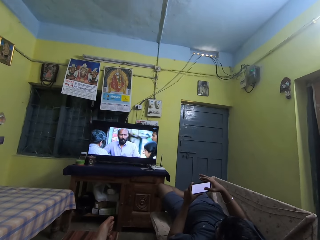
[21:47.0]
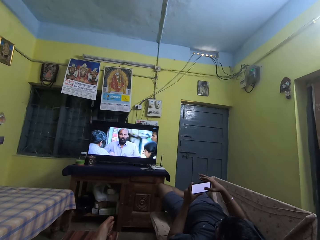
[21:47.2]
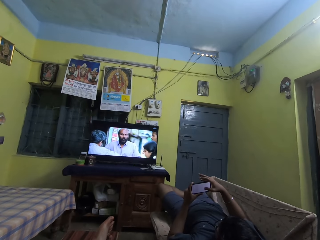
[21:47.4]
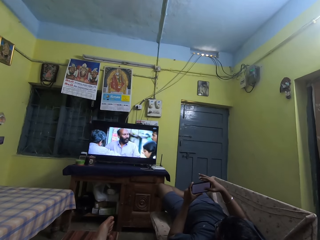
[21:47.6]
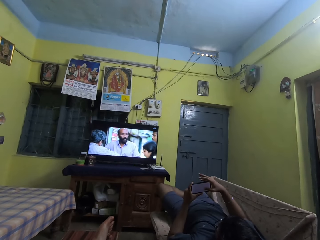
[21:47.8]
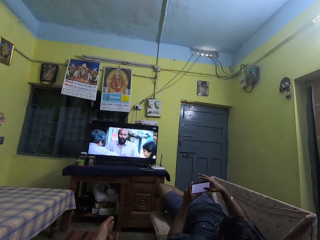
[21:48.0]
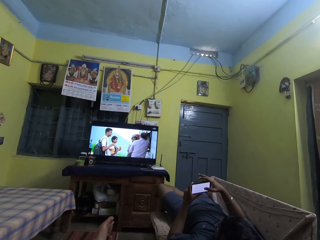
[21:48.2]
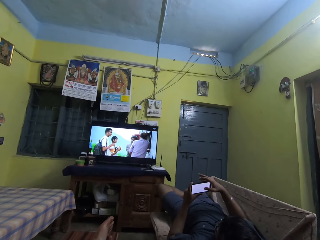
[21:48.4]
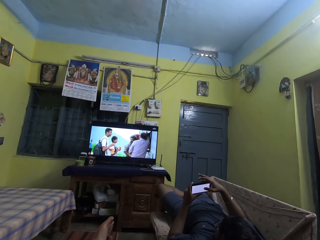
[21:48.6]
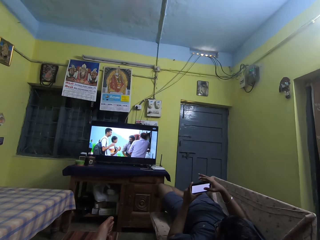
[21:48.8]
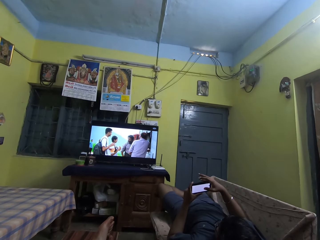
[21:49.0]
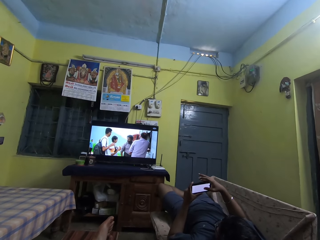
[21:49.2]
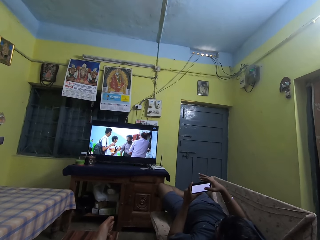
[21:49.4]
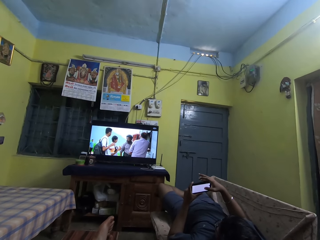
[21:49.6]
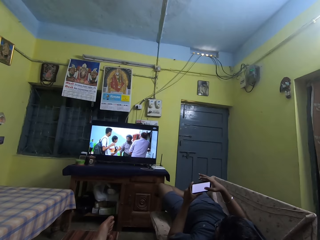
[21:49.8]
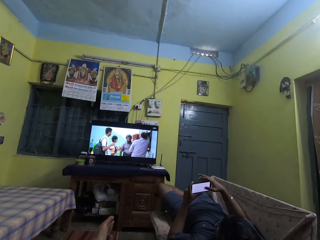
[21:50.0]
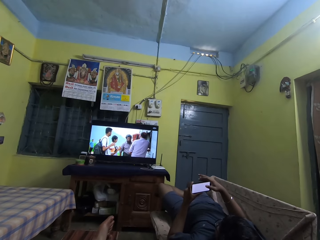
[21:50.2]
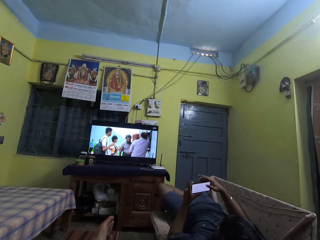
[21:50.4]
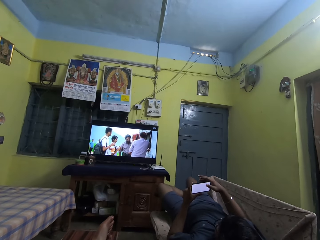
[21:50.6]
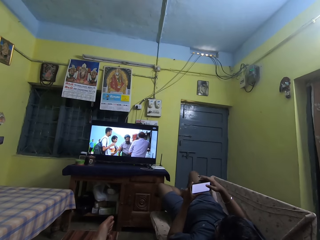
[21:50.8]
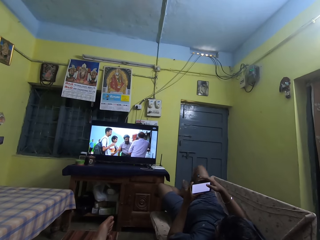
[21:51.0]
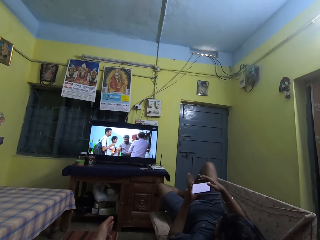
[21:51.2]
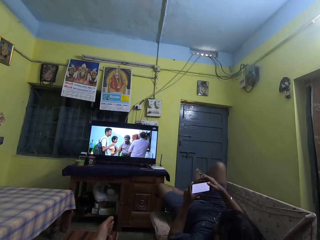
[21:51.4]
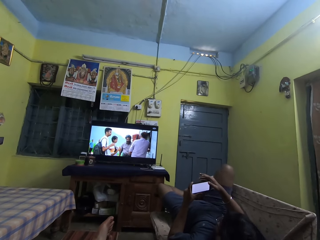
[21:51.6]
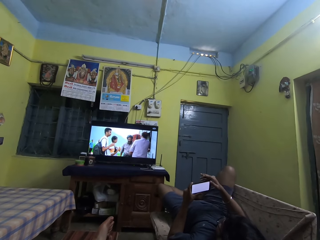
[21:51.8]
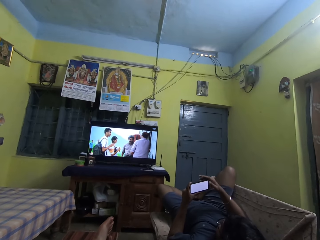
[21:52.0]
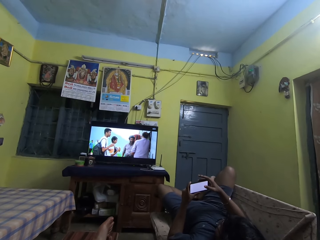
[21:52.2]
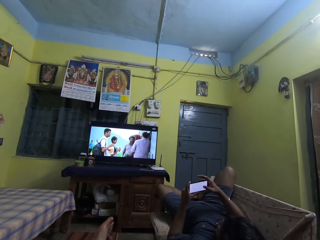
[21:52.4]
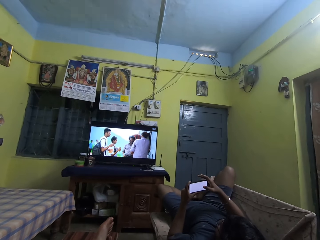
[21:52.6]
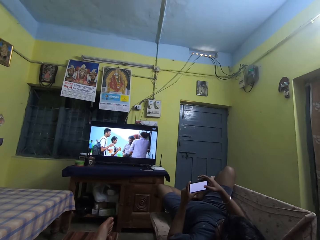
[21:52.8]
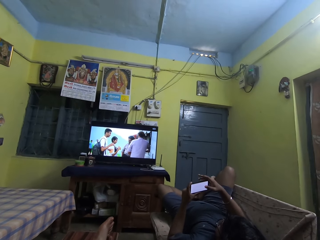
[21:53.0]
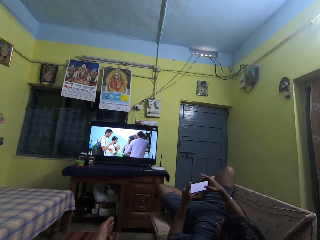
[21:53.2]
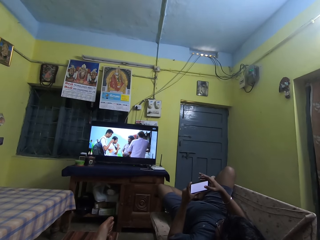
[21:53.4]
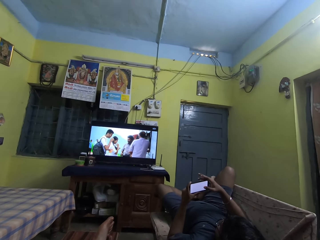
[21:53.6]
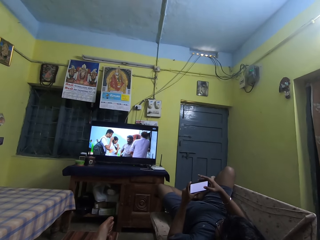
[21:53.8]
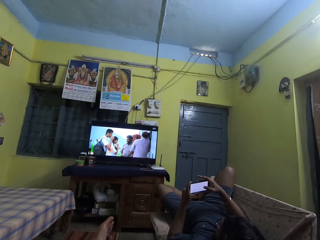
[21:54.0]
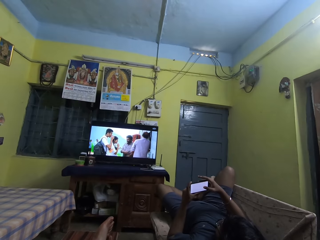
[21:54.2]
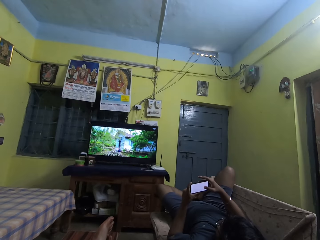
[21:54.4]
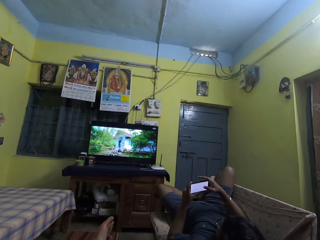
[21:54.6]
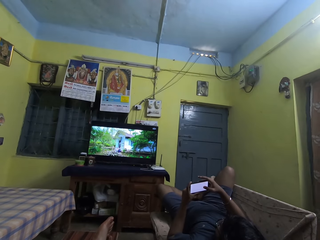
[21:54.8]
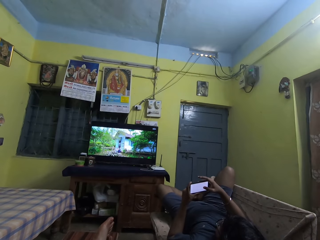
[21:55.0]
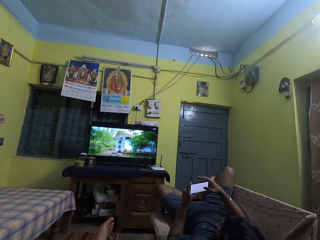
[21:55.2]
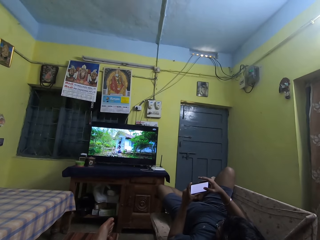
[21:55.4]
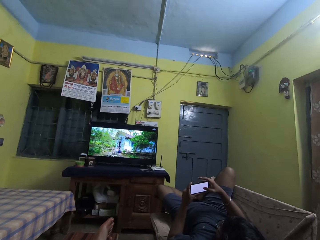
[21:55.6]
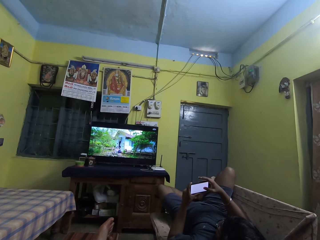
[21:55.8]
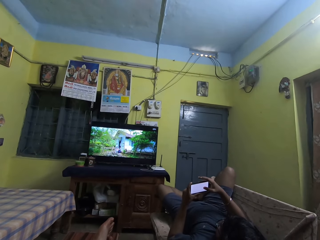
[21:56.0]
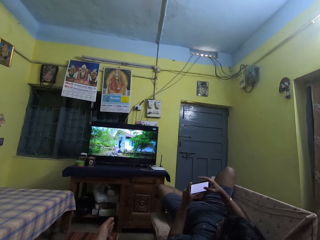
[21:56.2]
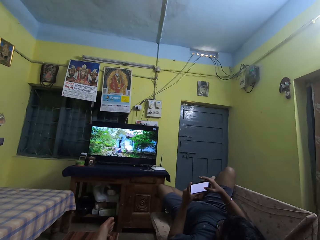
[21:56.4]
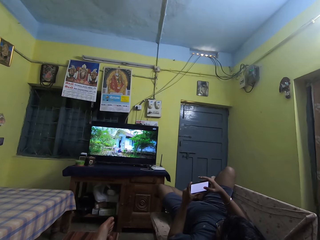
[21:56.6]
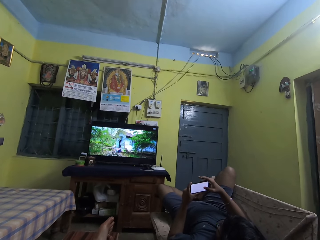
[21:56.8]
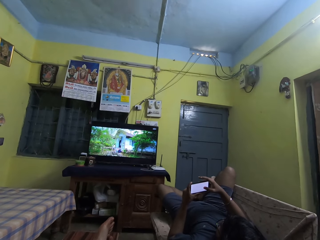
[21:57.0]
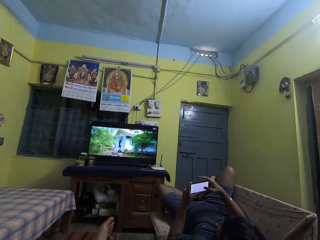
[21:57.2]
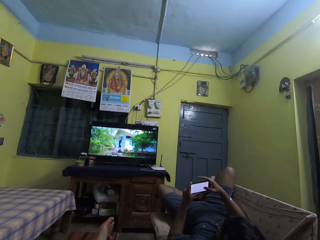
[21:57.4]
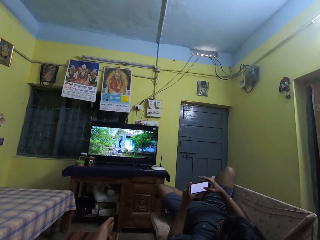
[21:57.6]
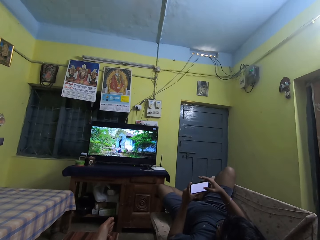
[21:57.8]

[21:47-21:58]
A man scrolls a phone. The camera wearer stares at a television.

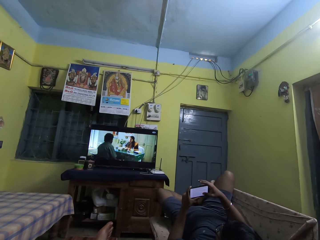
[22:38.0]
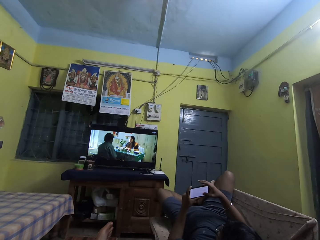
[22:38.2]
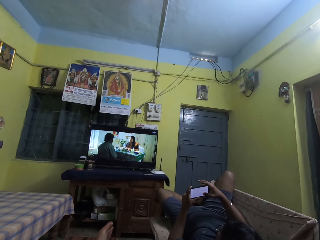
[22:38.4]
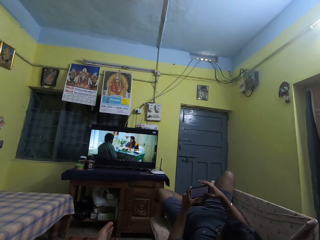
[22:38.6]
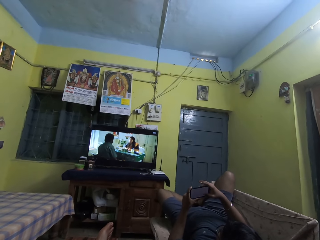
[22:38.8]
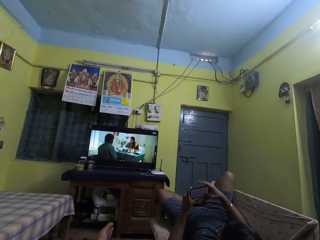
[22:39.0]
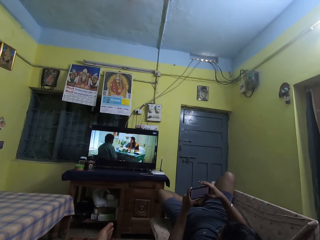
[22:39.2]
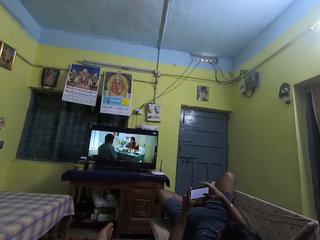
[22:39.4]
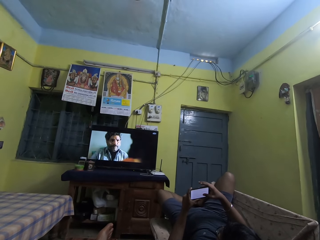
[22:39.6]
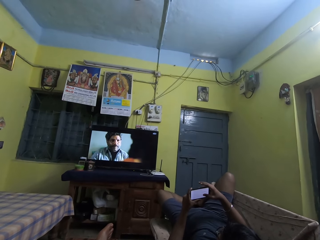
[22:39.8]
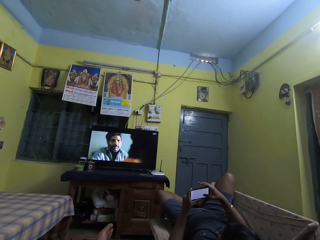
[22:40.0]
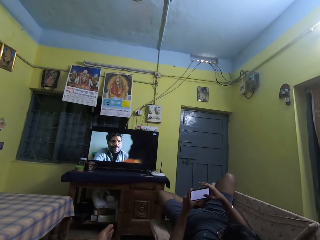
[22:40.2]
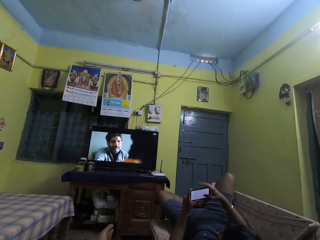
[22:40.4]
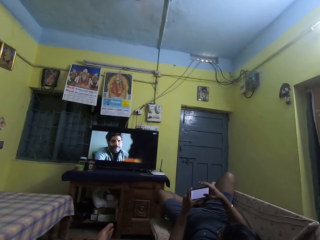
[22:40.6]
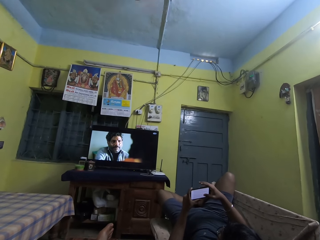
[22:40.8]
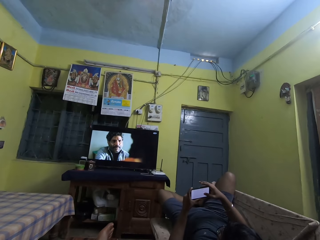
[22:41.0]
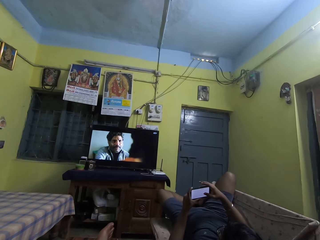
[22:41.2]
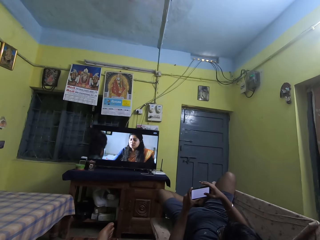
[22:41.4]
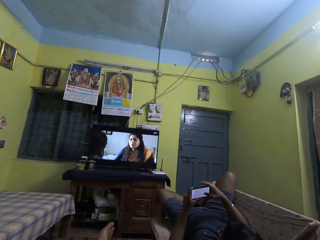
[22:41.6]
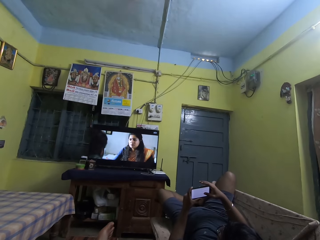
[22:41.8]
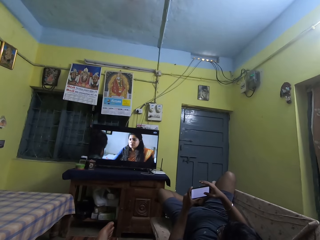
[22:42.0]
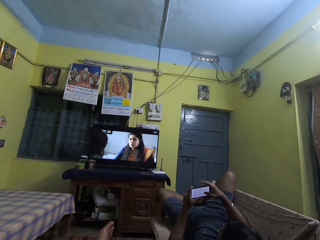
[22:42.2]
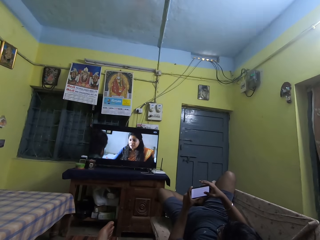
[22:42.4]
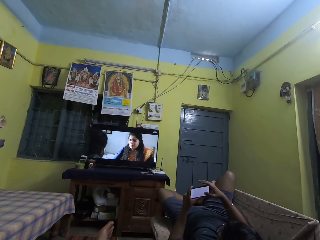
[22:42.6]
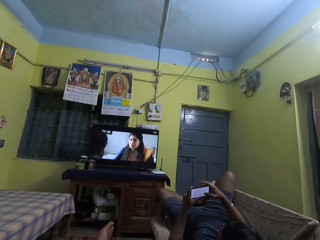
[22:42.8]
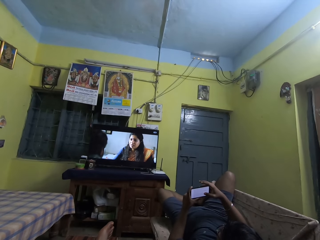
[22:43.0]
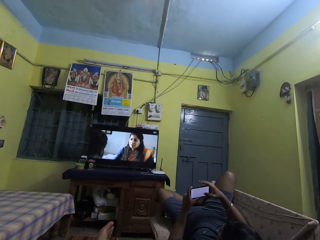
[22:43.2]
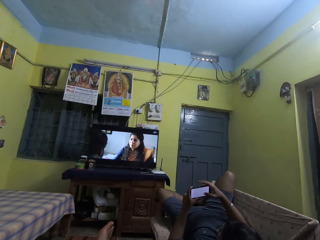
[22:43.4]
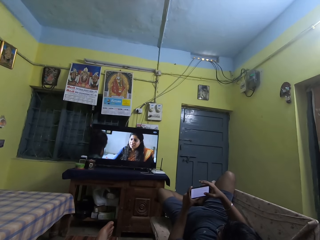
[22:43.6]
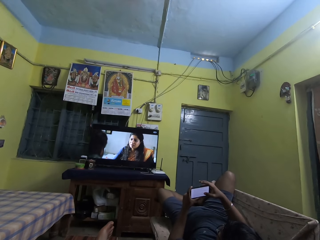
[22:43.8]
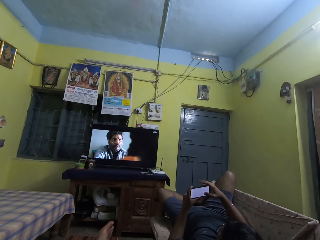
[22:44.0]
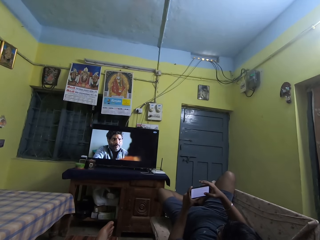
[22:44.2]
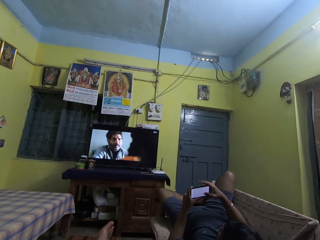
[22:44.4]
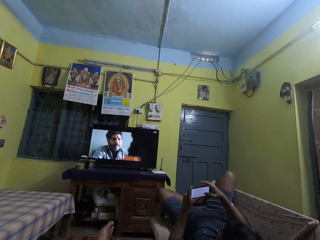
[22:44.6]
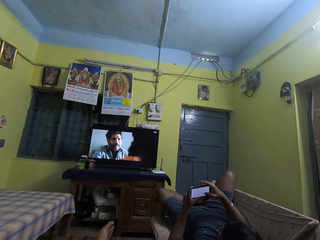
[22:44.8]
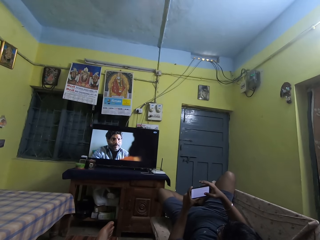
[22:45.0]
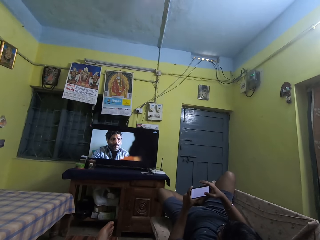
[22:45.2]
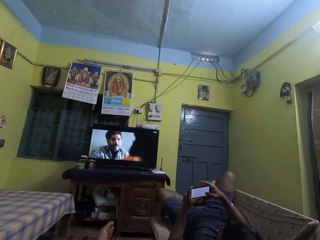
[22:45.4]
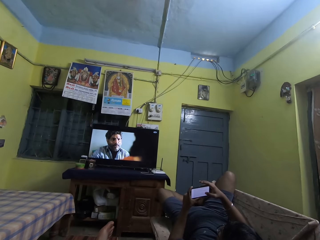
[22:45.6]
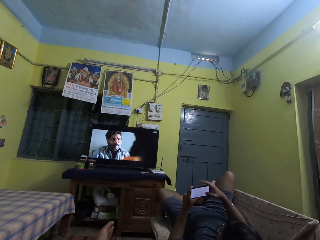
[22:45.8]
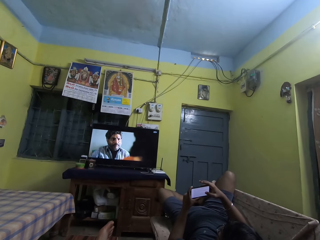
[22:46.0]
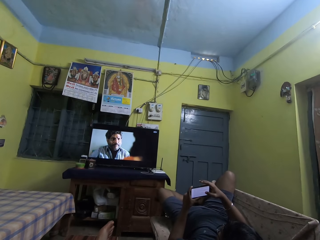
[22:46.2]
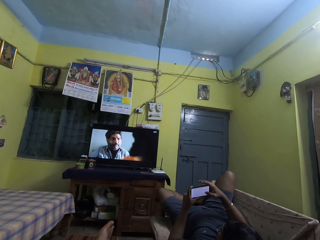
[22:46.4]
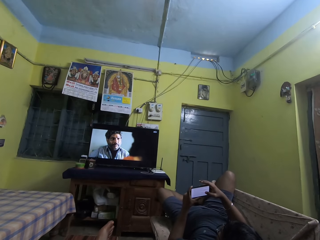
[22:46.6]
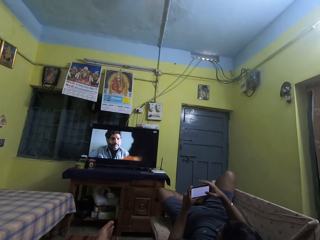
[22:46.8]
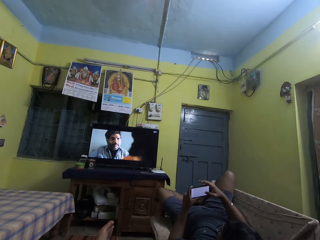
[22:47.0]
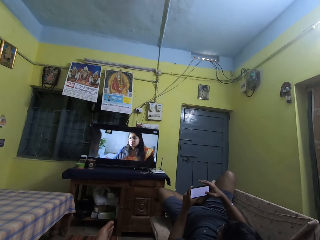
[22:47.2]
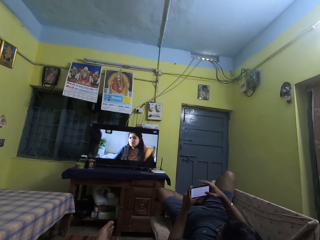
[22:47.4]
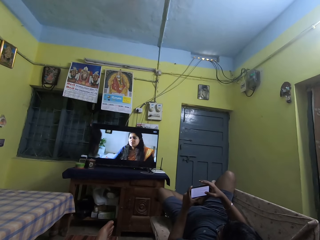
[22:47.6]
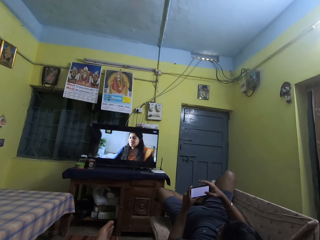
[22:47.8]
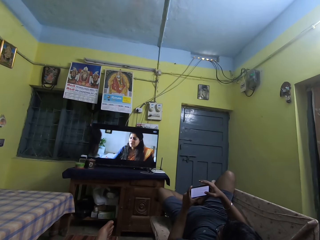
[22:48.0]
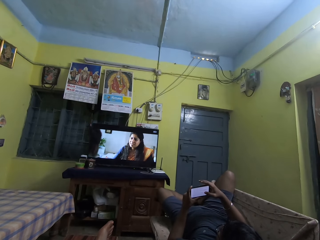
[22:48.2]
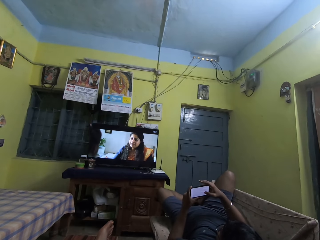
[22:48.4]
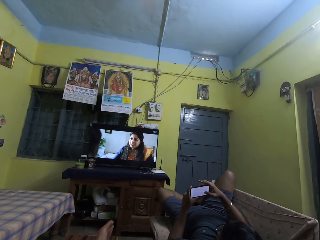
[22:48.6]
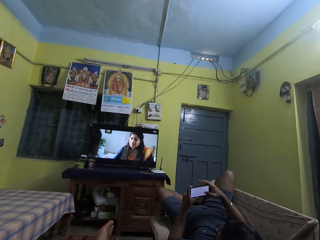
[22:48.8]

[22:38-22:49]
A man scrolls a phone. The camera wearer stares at a television.
